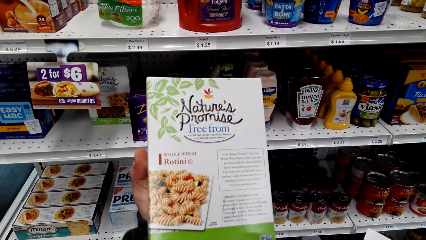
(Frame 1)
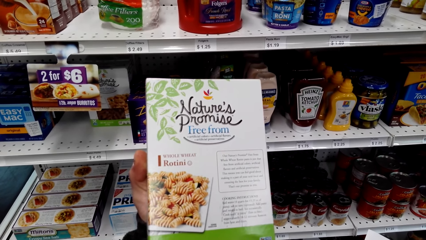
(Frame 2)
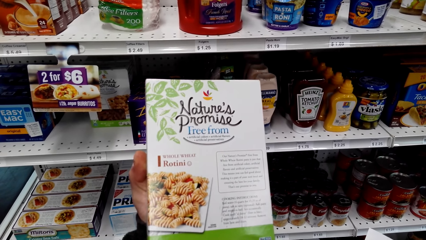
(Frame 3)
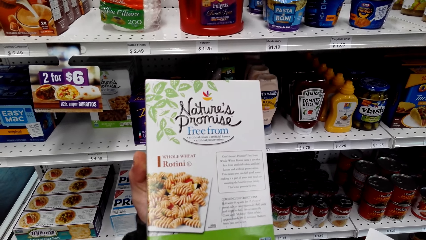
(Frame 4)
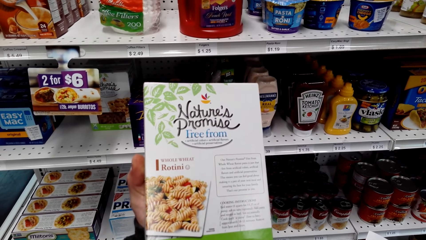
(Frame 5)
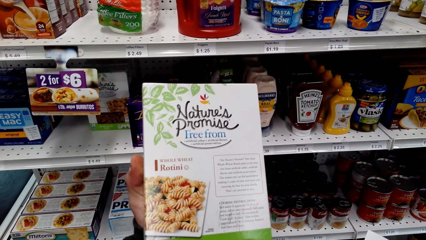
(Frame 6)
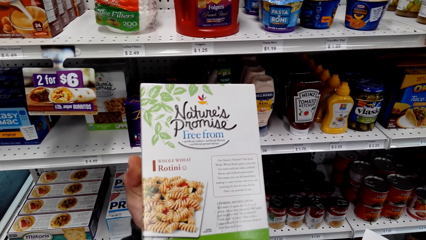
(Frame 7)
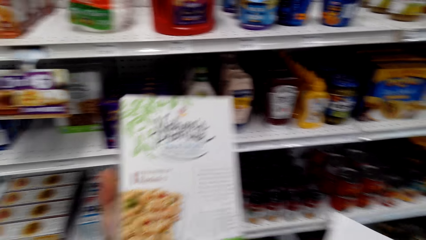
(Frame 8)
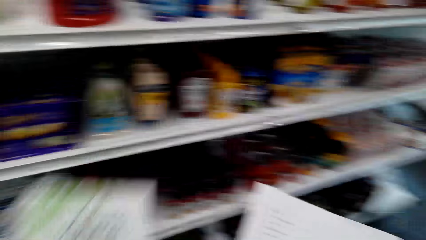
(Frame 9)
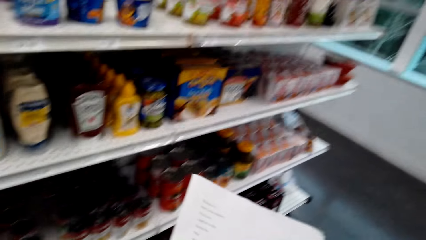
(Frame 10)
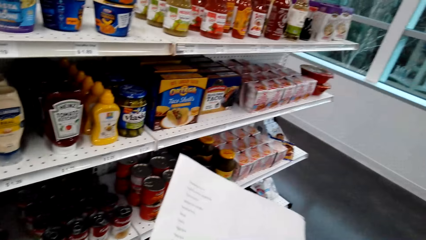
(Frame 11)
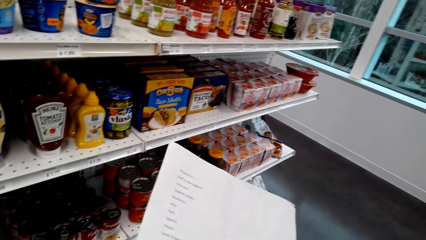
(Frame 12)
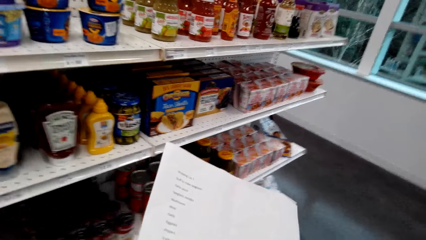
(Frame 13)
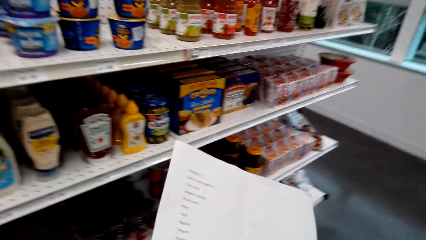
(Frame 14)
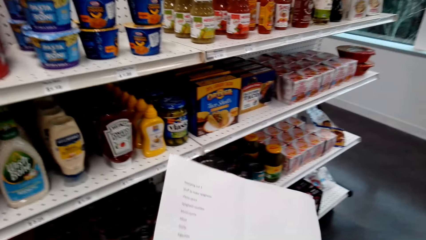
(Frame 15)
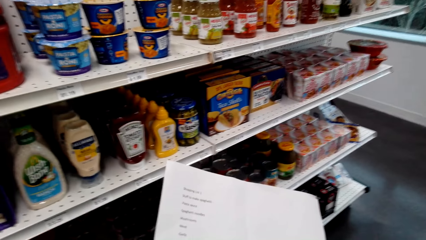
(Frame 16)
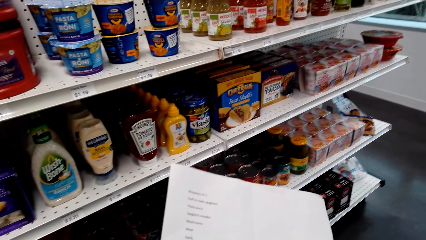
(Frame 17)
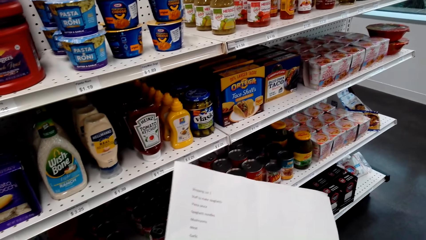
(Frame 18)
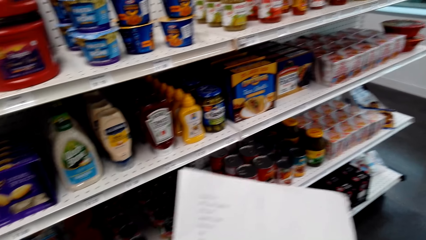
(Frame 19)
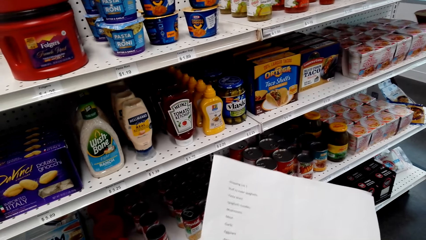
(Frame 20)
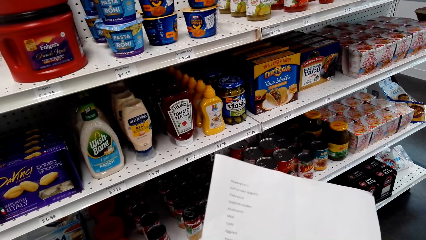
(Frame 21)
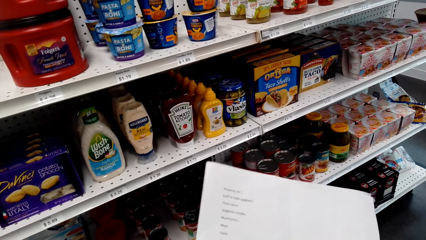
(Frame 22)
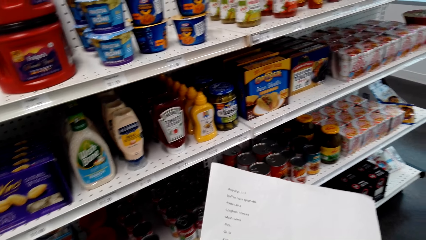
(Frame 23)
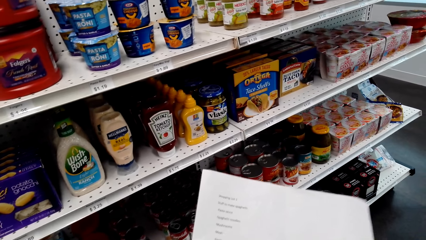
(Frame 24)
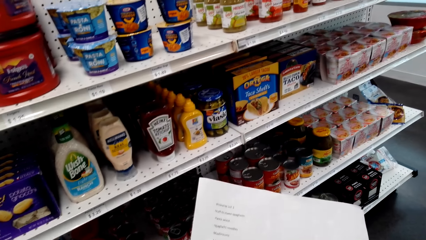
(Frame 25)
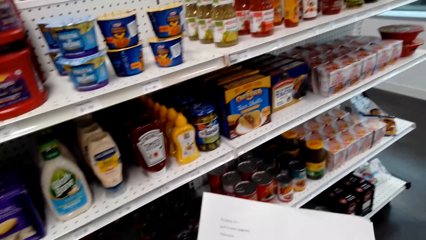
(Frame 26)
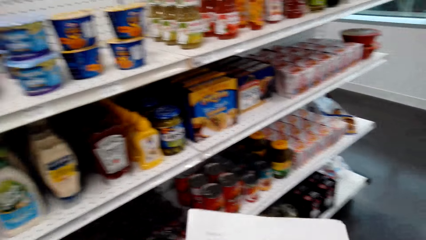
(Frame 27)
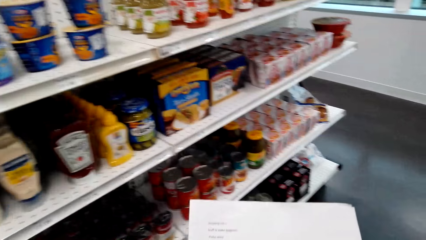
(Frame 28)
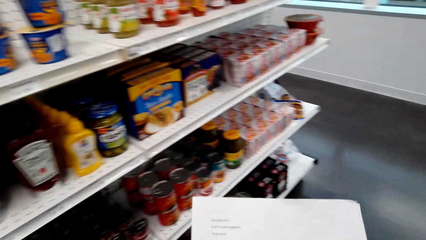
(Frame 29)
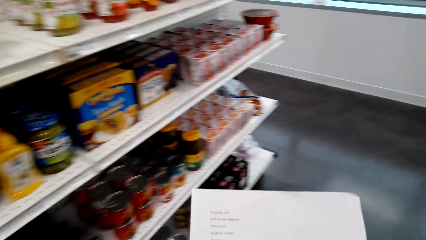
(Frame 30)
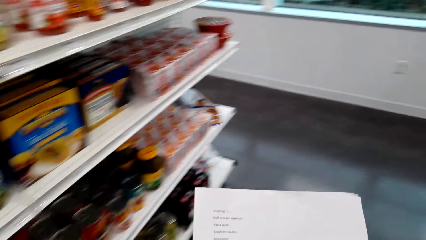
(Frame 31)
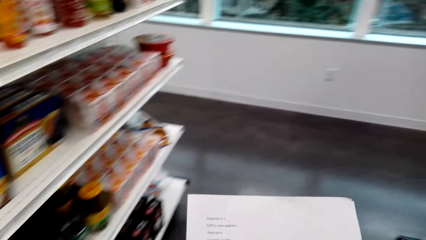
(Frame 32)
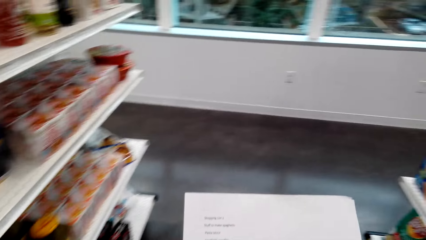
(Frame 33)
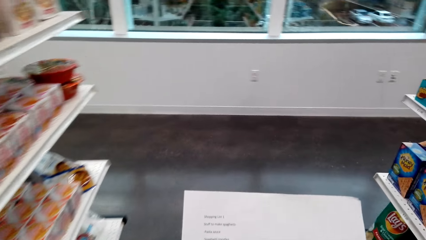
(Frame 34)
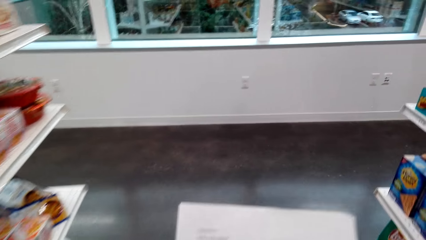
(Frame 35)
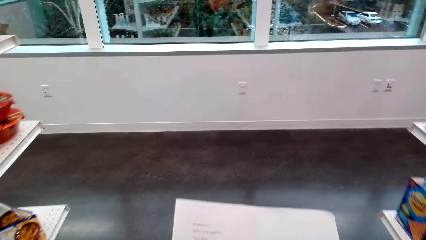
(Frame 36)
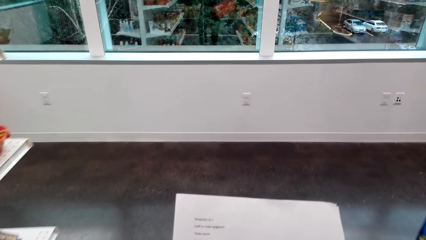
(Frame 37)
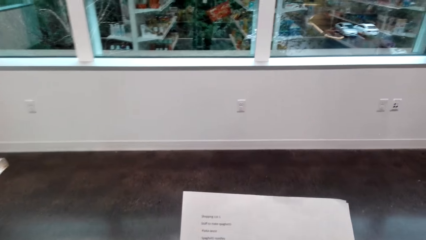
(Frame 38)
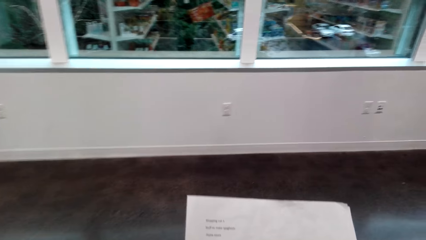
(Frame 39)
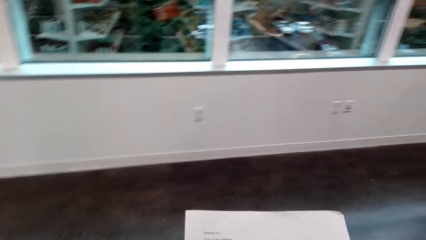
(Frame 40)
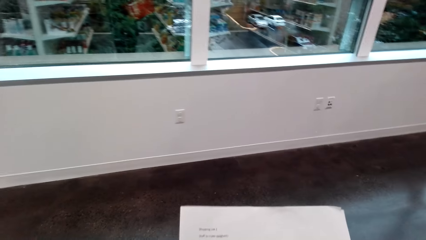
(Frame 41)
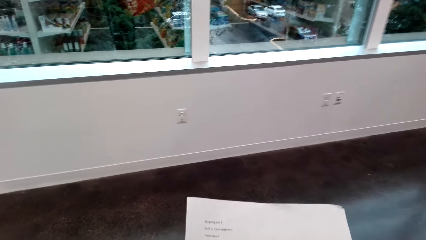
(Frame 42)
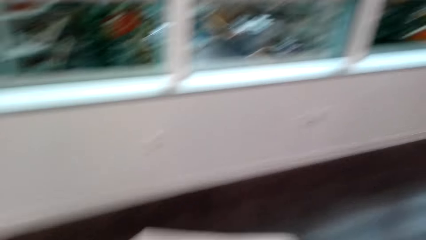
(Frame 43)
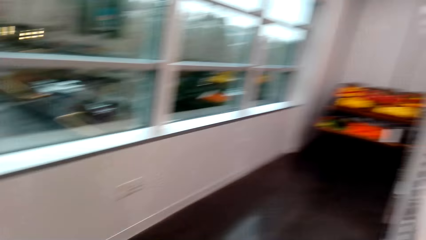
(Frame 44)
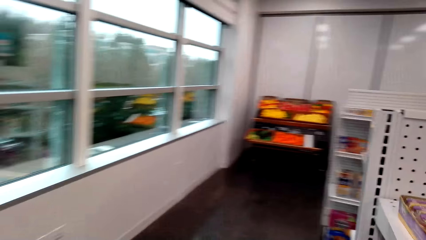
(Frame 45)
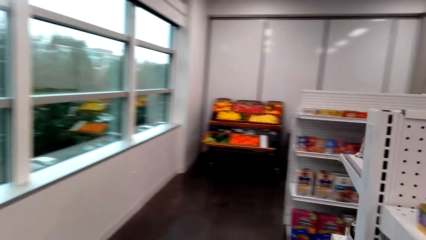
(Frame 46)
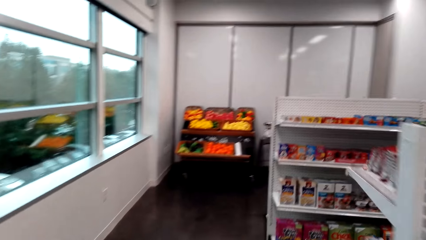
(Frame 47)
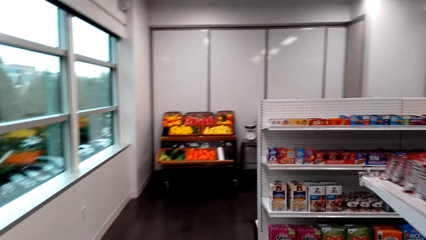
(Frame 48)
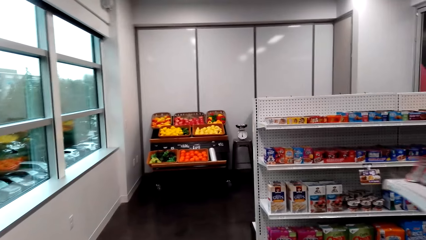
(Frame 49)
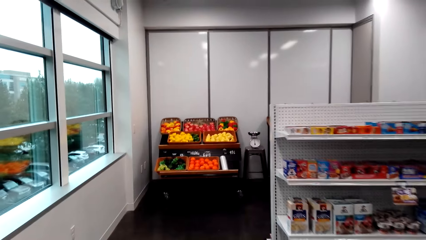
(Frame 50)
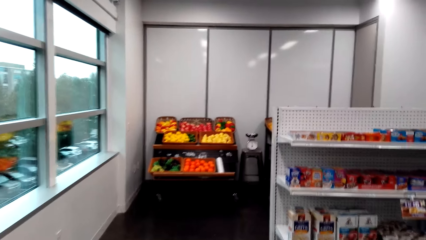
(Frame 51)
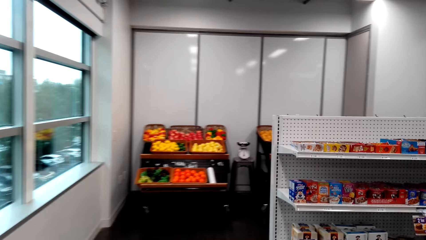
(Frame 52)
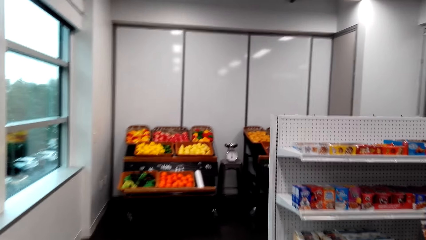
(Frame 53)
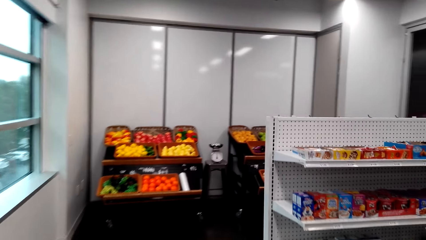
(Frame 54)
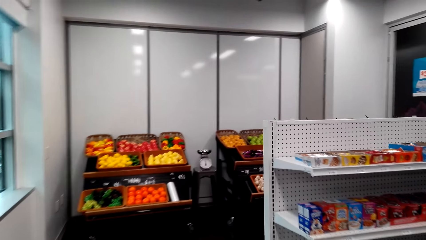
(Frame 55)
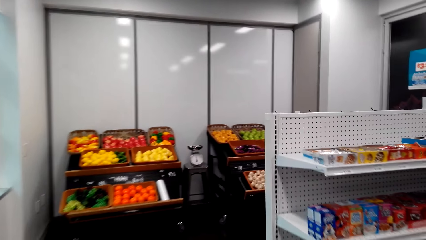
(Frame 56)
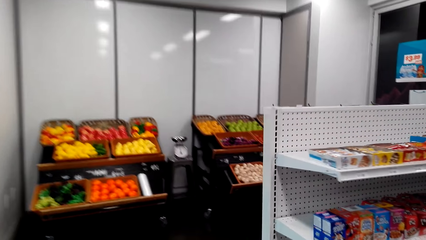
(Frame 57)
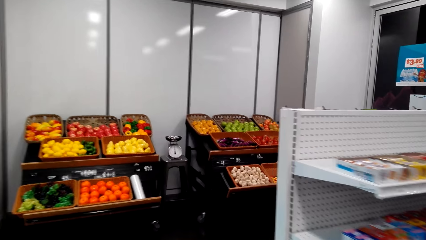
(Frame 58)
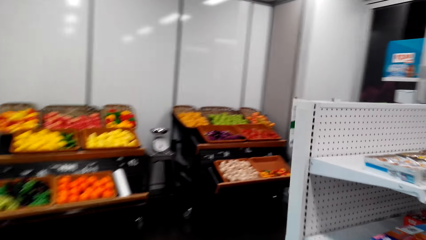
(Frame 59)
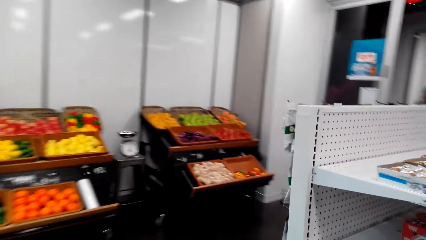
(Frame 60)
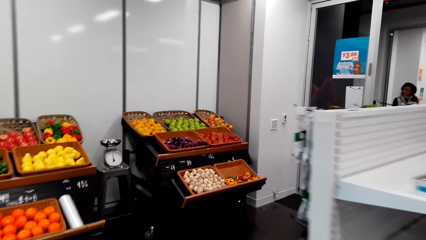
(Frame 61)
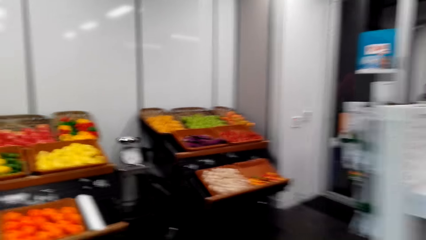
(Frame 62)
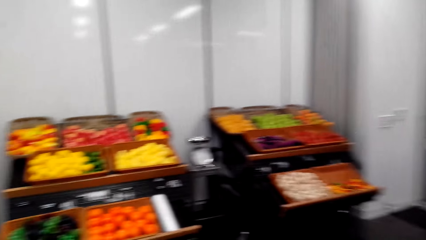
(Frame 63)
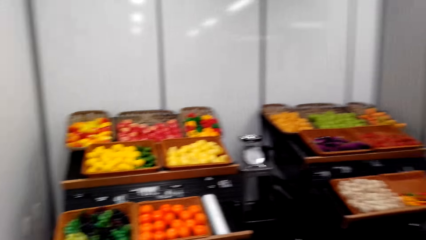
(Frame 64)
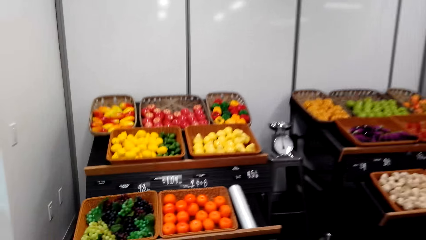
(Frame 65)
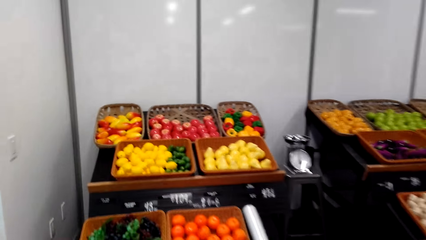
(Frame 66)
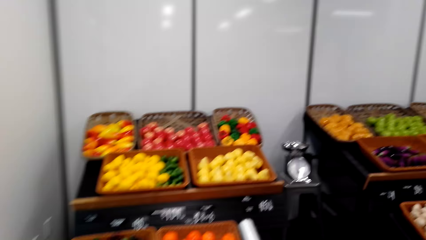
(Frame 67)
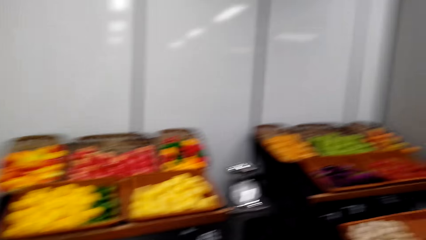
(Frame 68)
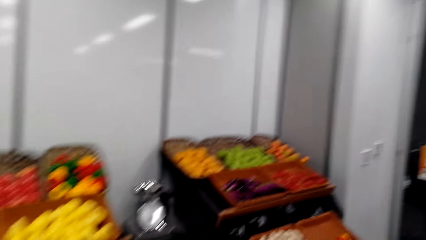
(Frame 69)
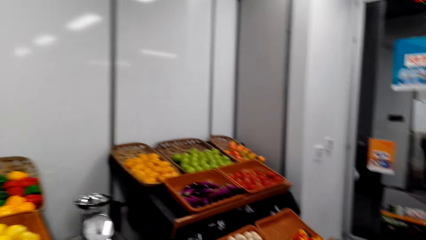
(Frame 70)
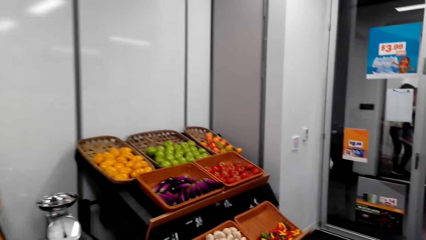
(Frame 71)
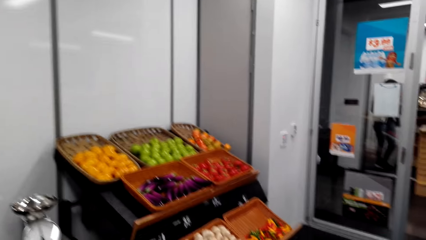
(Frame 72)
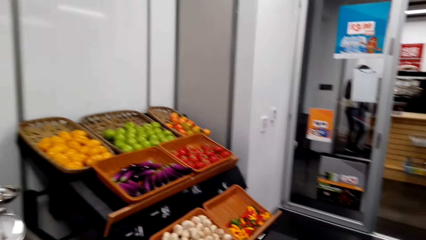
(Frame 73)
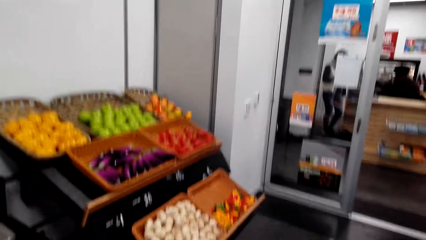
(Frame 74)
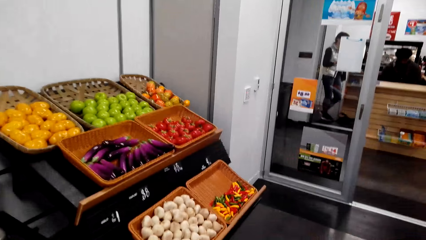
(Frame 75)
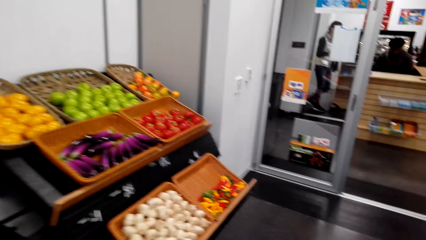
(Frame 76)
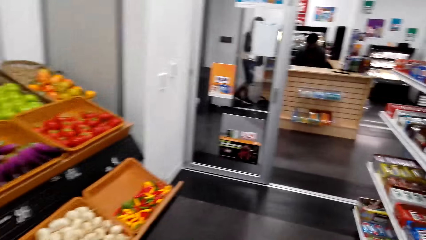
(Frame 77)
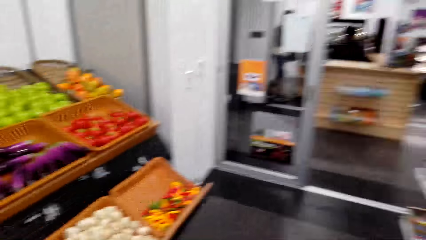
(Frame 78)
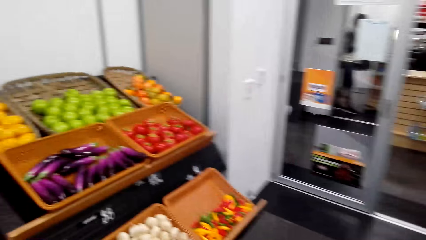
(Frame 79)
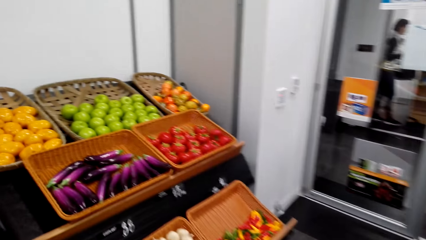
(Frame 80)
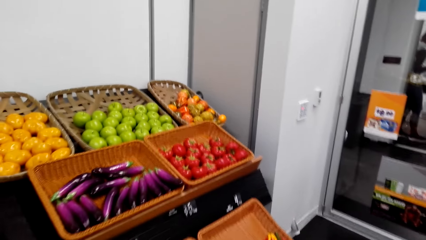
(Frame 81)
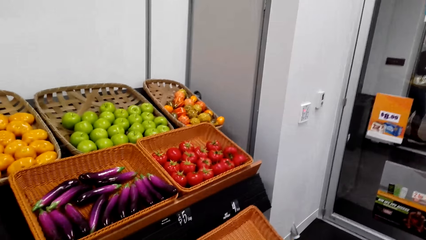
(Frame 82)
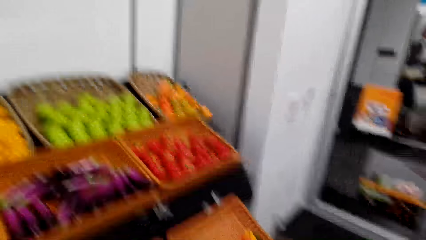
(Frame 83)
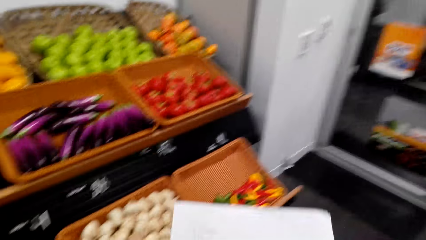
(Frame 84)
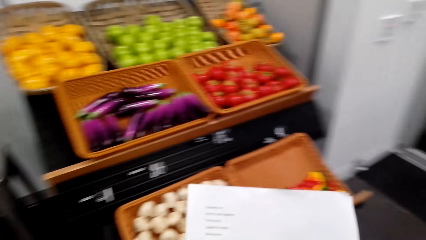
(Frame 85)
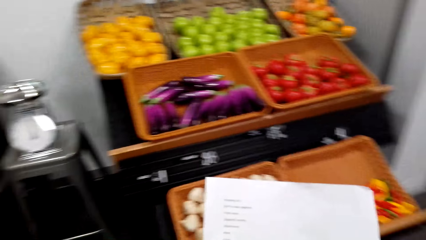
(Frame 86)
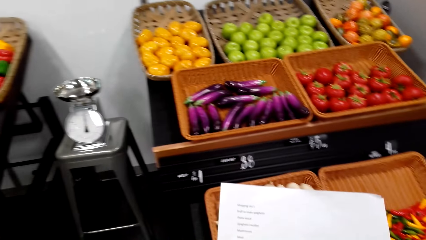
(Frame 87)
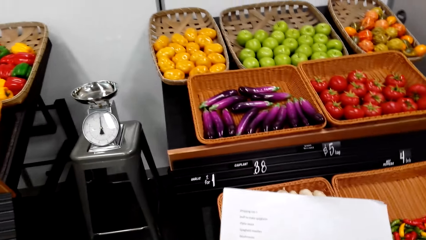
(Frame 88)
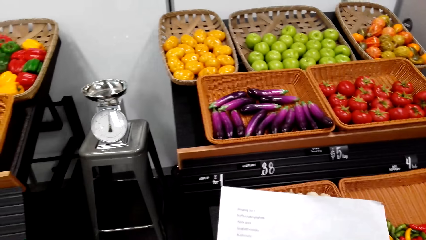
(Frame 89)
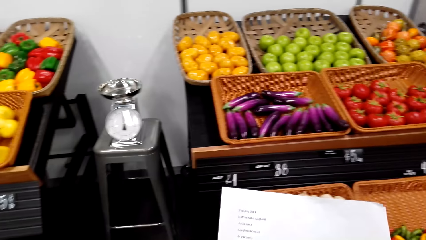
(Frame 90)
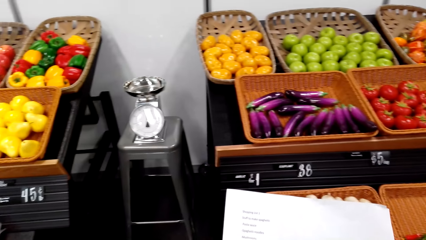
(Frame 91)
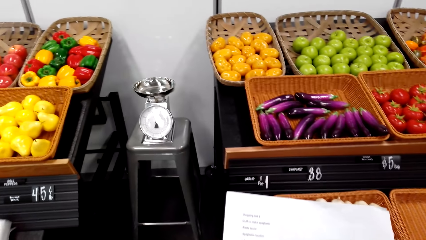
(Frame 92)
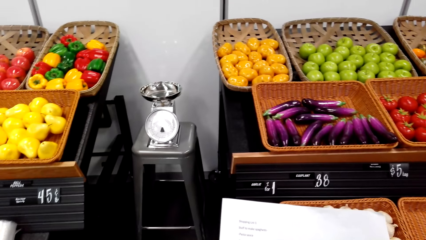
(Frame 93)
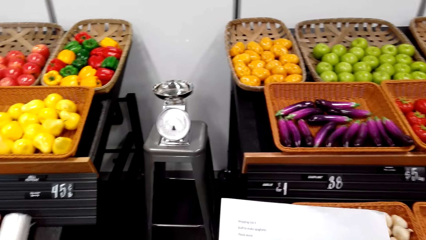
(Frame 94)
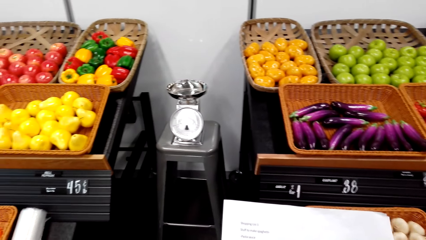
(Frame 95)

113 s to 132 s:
The camera wearer looks at the shopping list. They put the packet of Nature's Promise in the shopping tray. They walk around the store. They look at the grocery. They look at the shopping list.
